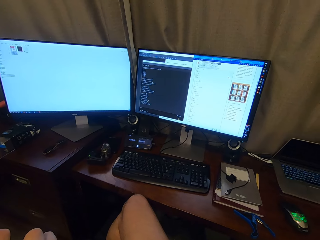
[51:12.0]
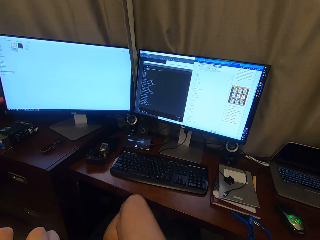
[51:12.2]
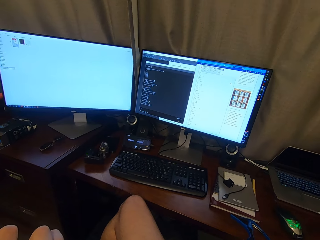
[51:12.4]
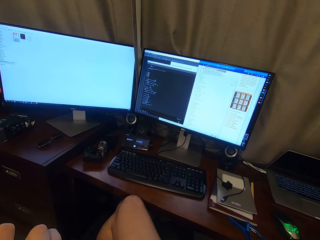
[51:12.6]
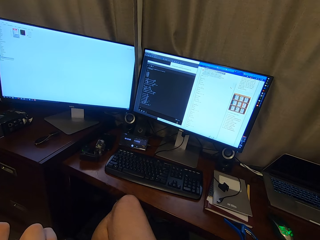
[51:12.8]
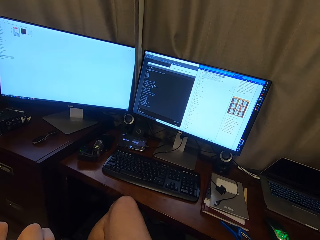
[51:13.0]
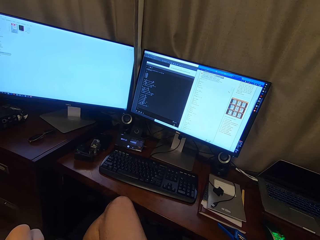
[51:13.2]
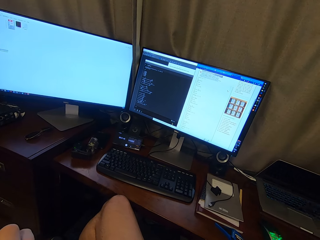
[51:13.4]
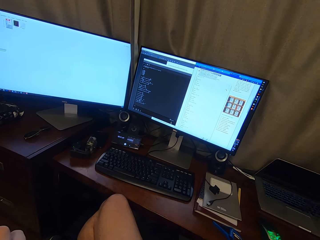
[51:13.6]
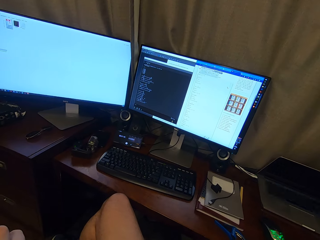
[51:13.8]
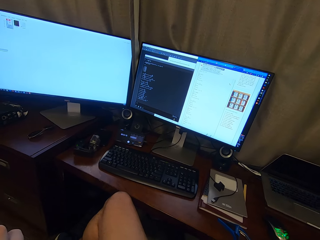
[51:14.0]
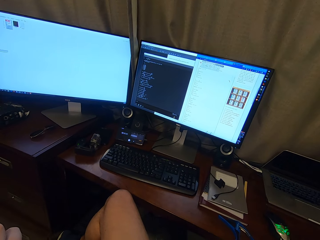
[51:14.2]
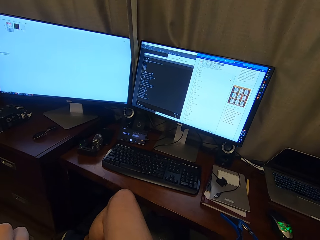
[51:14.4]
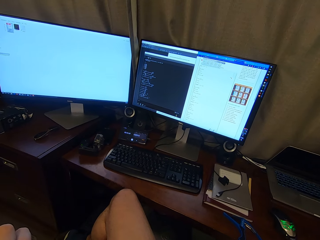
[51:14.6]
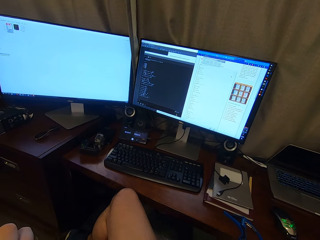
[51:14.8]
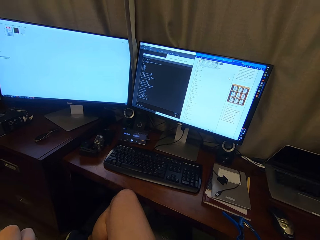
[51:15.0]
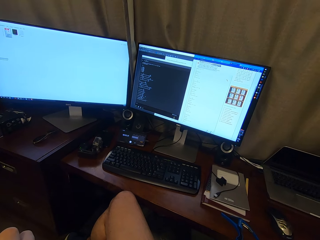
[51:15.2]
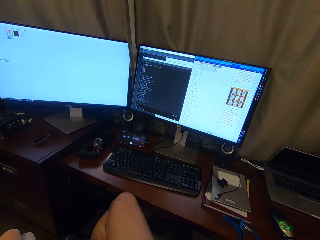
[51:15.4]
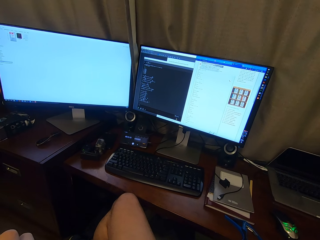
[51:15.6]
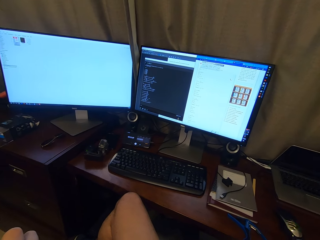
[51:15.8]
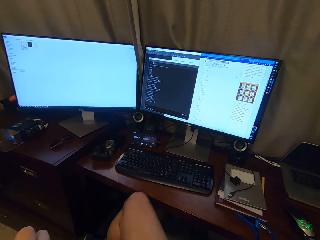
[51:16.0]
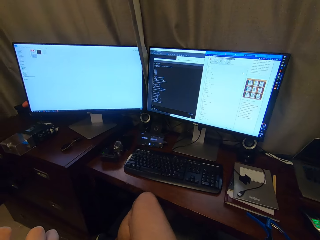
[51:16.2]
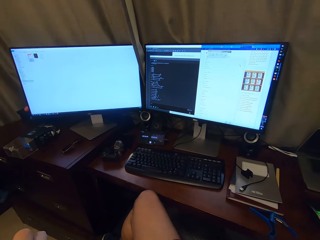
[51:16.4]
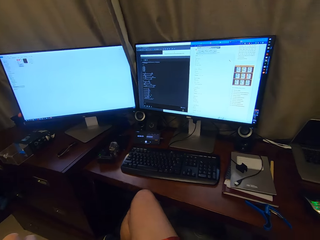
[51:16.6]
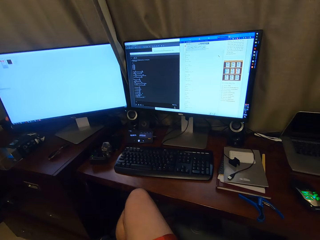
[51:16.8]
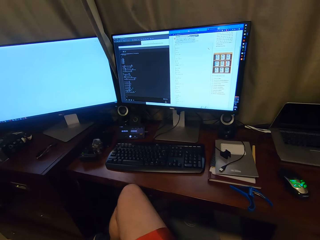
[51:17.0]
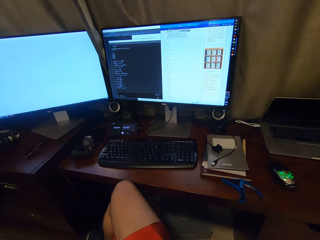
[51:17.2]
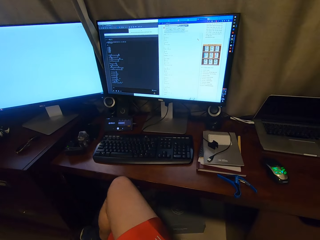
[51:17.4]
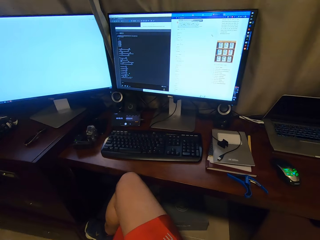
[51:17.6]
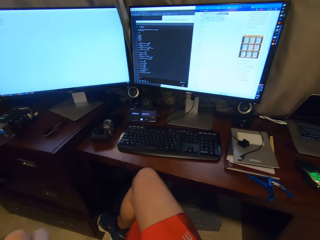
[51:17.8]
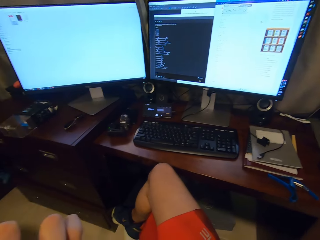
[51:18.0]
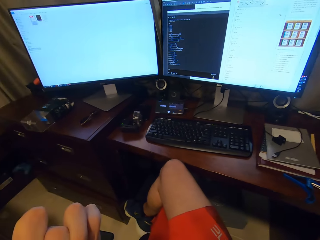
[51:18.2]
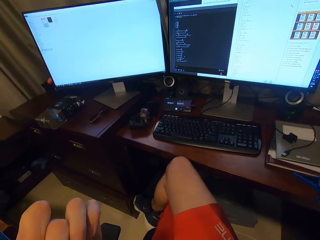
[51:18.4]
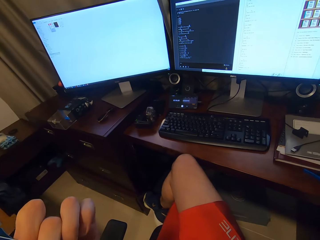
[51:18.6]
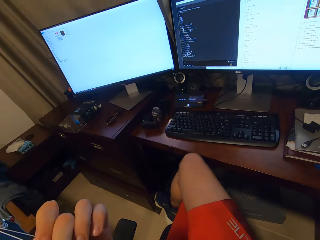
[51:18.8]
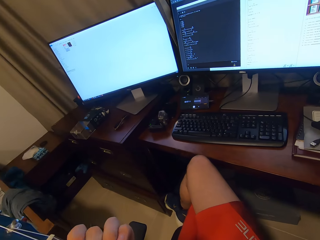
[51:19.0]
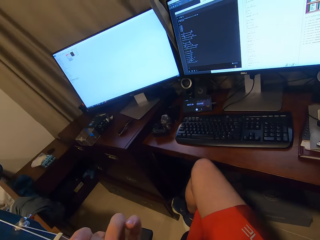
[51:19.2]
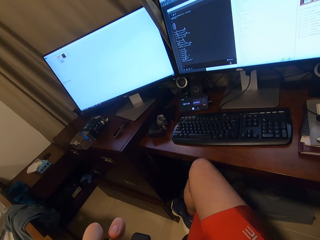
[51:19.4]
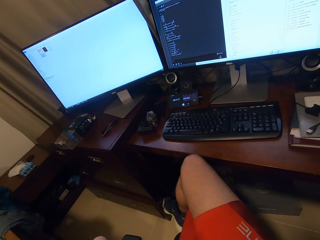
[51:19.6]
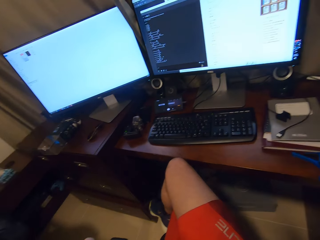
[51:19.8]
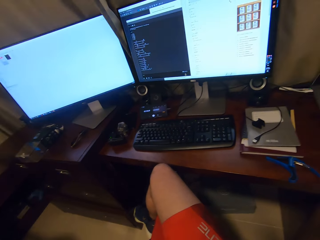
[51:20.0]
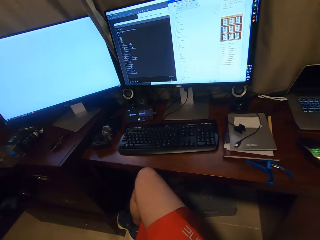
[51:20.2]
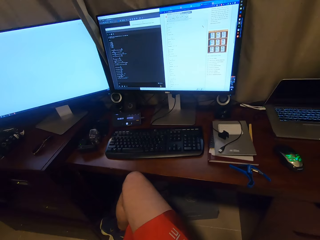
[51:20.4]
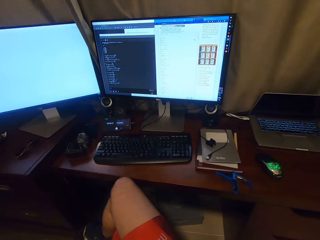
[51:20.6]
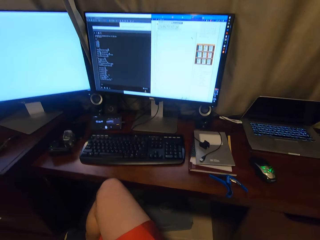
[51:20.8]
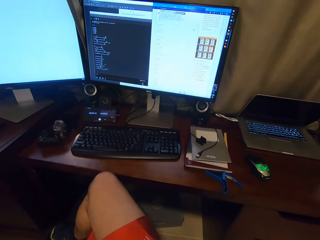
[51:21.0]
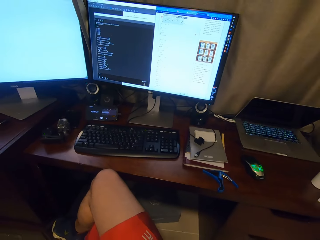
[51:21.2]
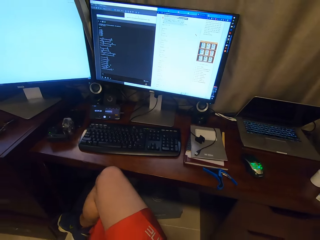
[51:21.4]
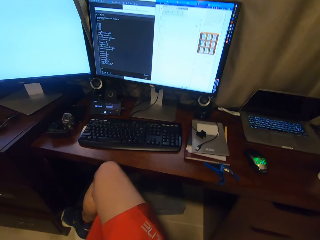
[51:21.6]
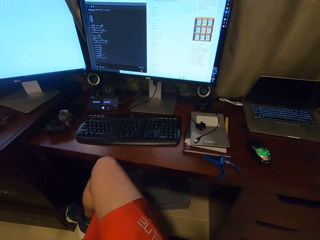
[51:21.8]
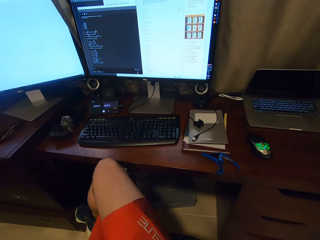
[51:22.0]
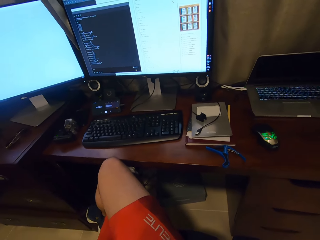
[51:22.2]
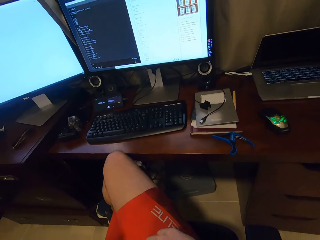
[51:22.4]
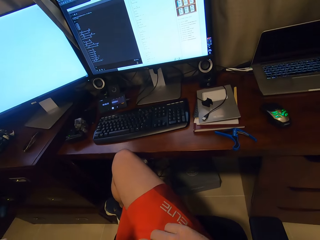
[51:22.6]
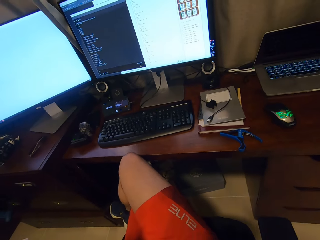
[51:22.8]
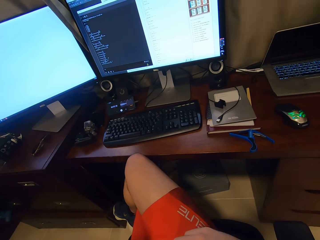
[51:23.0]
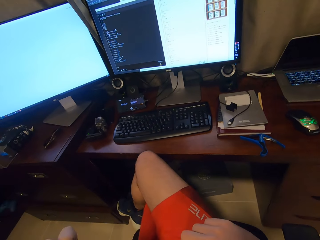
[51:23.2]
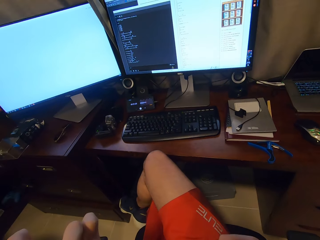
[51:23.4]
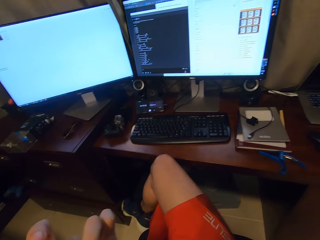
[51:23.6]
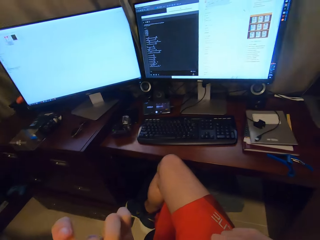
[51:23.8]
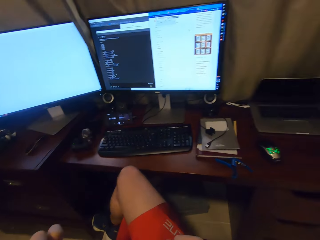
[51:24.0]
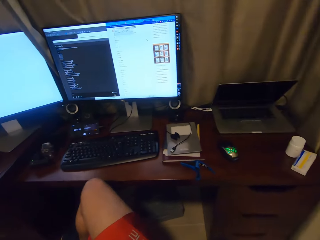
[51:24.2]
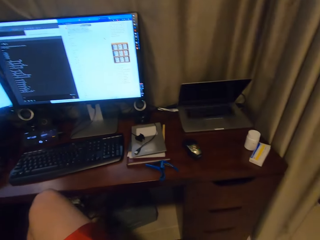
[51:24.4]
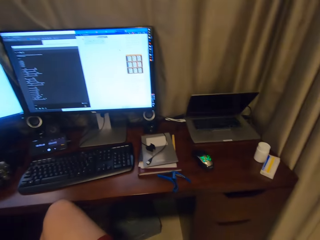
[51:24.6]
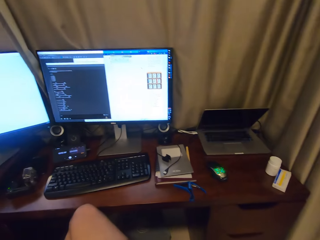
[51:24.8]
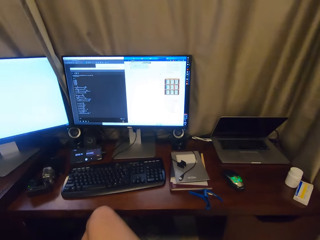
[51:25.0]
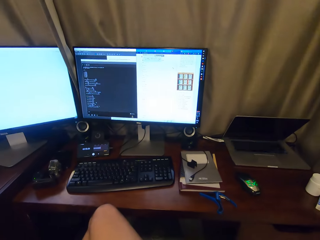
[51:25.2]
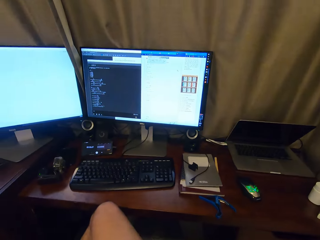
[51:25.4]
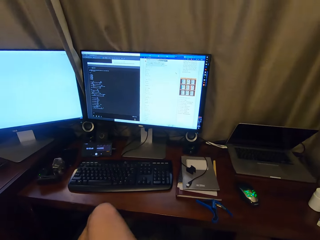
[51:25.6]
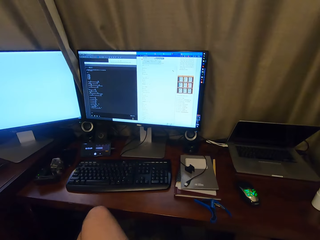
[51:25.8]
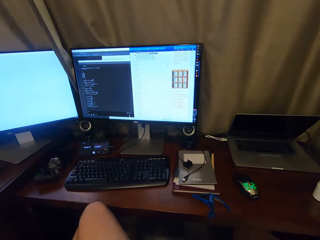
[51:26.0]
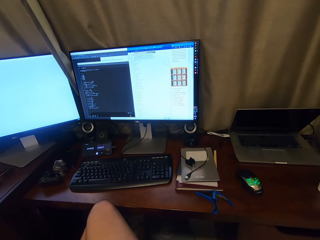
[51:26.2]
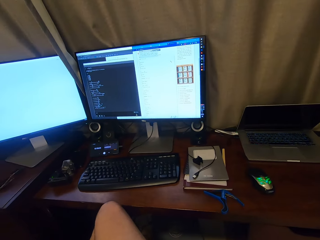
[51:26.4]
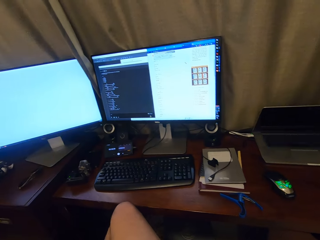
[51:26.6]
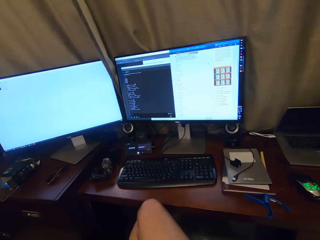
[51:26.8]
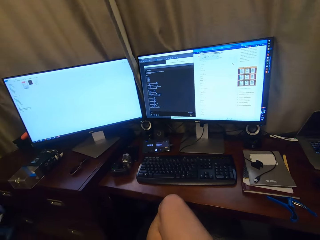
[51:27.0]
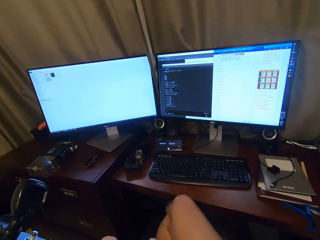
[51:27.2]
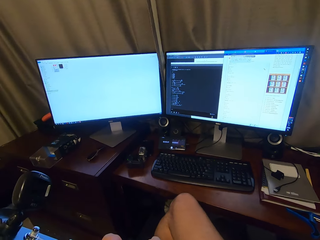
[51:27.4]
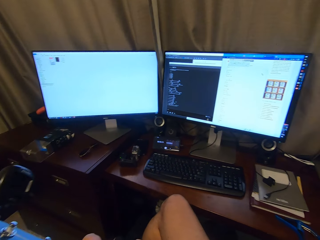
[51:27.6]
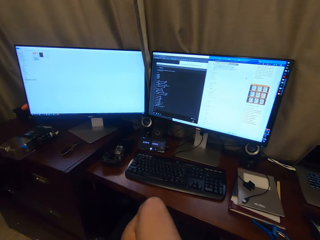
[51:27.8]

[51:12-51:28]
The camera wearer reads lyrics on the computer. They play the guitar.

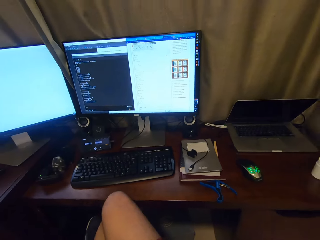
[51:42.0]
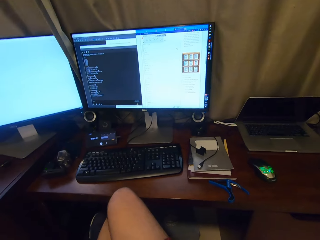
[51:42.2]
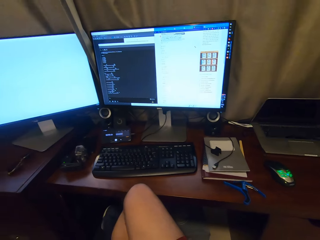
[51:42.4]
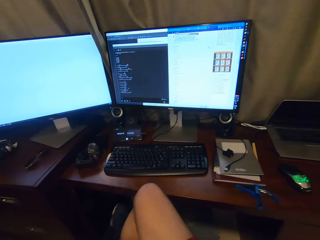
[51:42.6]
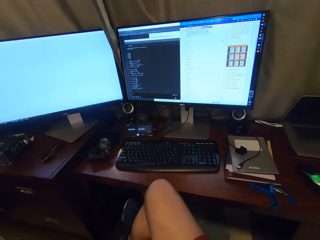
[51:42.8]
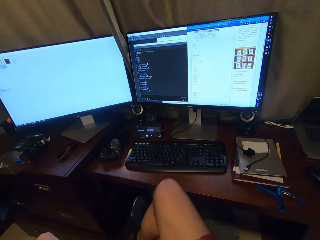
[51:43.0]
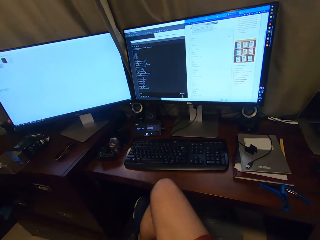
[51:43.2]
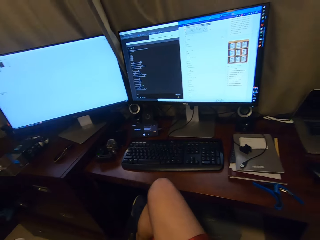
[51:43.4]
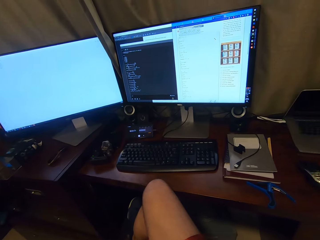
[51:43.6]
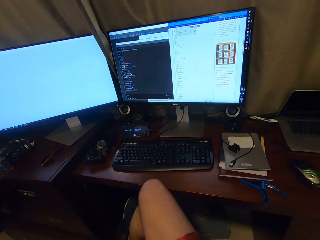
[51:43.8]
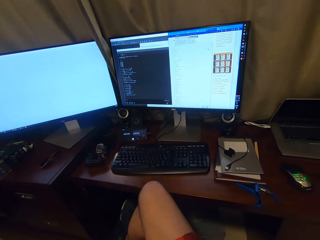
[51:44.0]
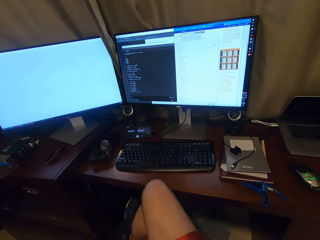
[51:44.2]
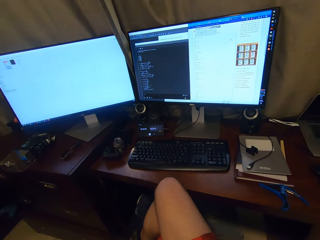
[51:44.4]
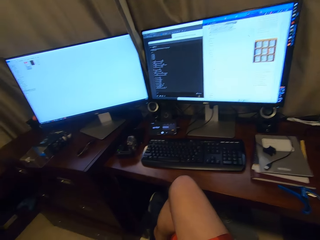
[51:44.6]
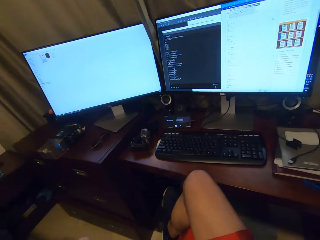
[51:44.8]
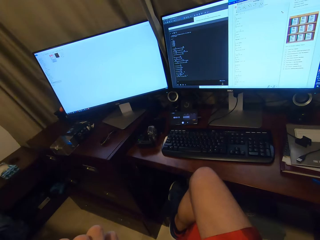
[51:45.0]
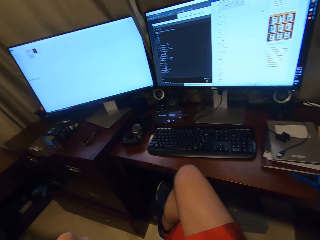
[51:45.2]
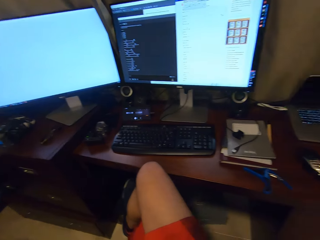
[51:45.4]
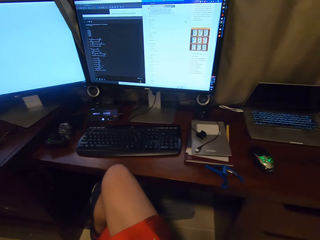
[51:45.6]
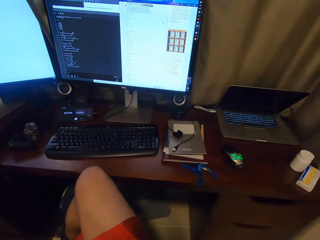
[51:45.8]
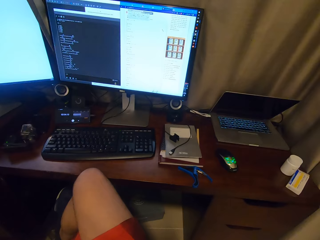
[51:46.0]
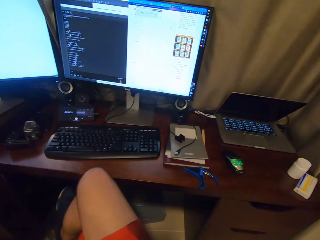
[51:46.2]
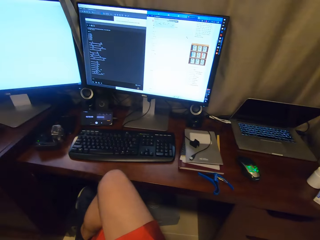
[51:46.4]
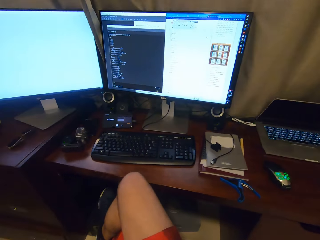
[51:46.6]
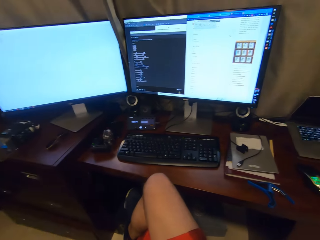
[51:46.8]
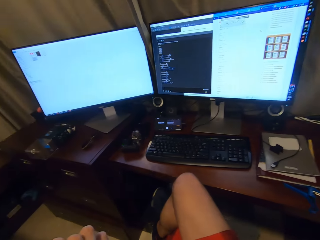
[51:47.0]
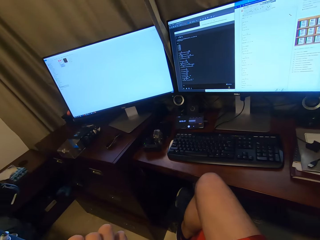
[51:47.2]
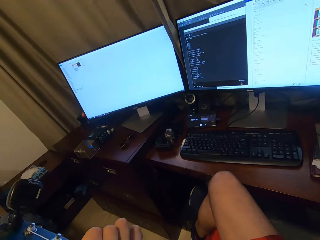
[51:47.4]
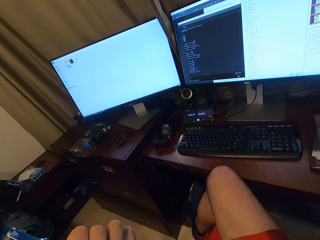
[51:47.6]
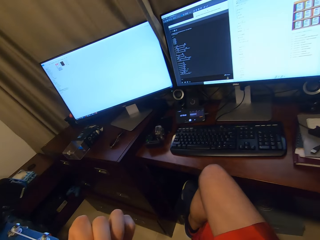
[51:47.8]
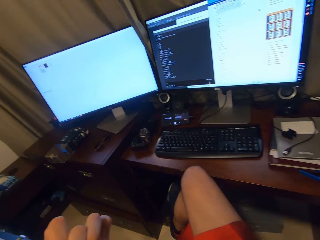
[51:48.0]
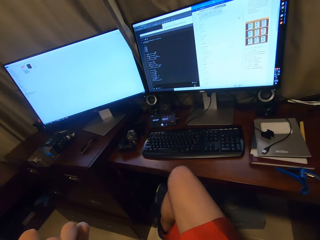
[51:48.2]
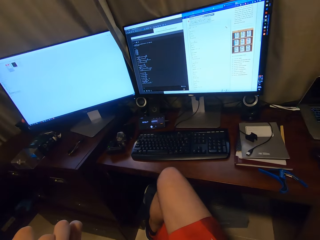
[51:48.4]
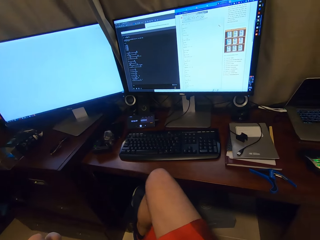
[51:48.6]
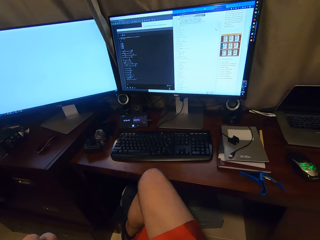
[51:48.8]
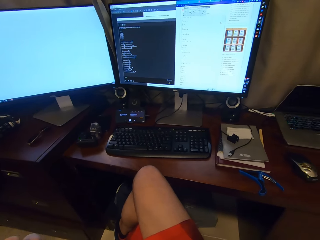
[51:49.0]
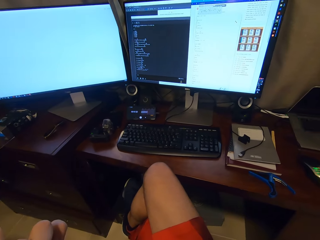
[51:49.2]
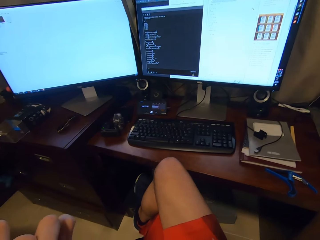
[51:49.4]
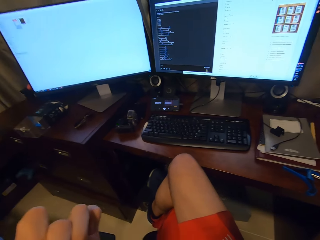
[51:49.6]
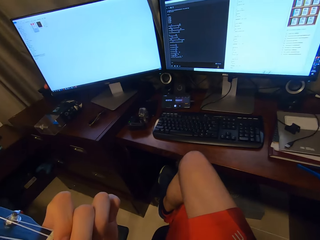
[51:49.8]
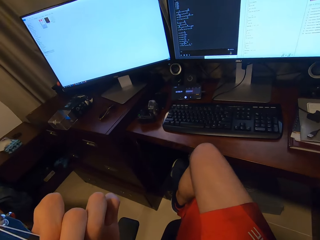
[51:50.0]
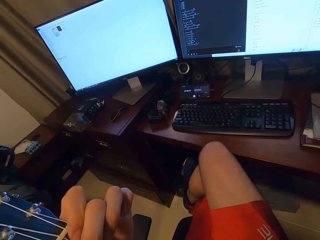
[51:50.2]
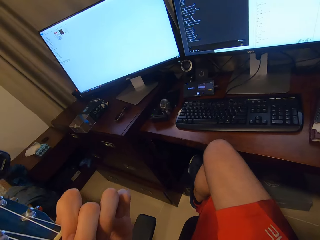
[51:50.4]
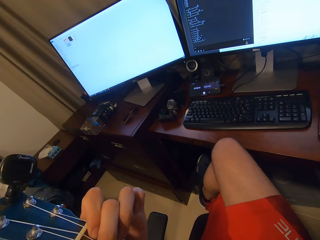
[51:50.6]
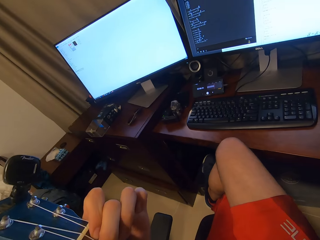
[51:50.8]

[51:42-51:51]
The camera wearer reads lyrics on the computer. They play the guitar.
